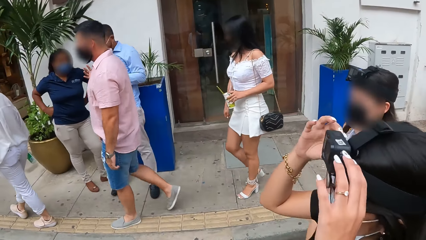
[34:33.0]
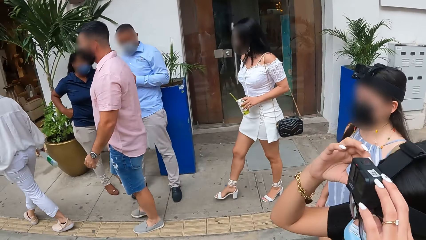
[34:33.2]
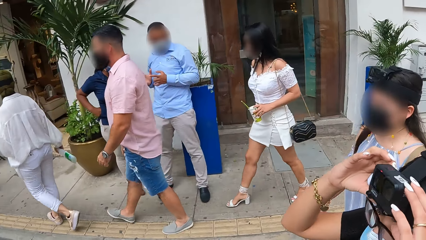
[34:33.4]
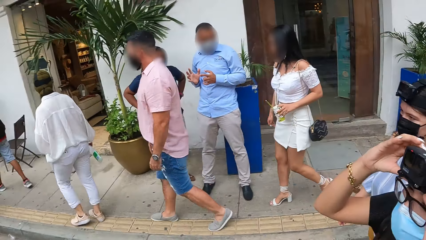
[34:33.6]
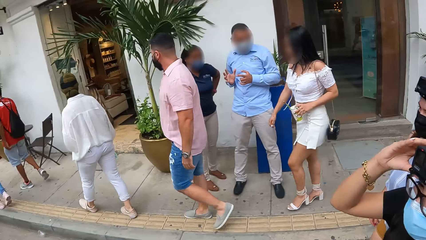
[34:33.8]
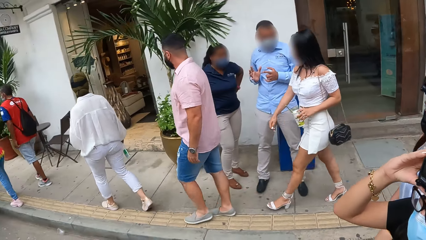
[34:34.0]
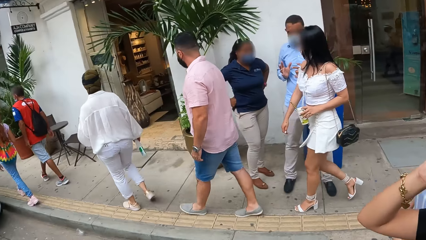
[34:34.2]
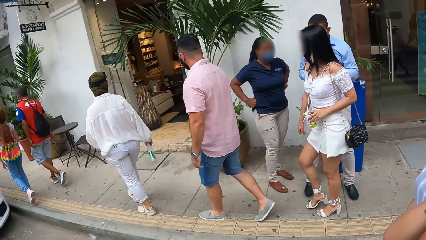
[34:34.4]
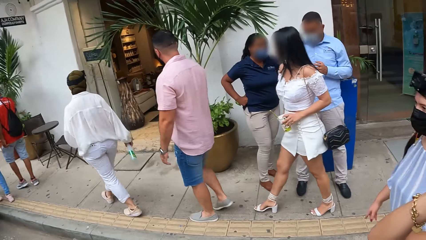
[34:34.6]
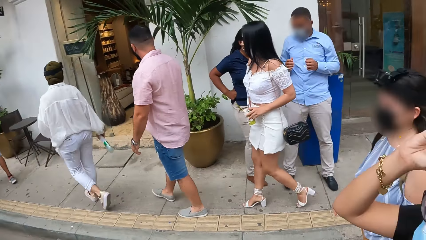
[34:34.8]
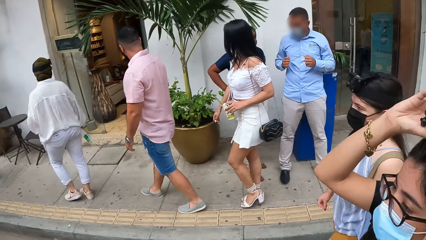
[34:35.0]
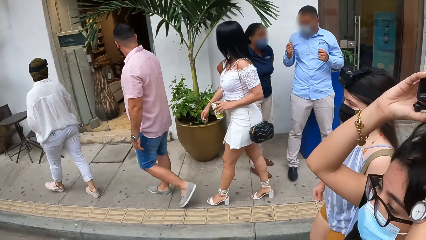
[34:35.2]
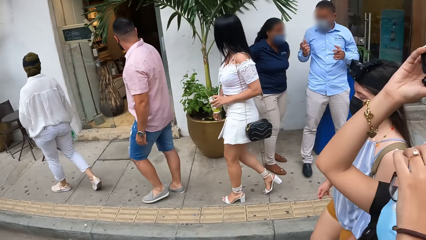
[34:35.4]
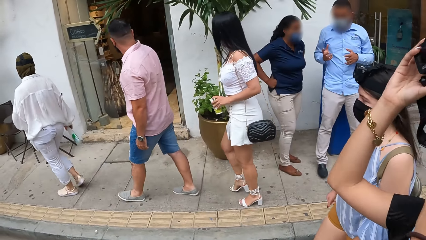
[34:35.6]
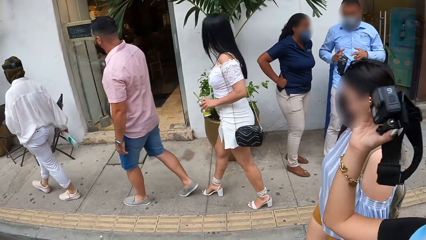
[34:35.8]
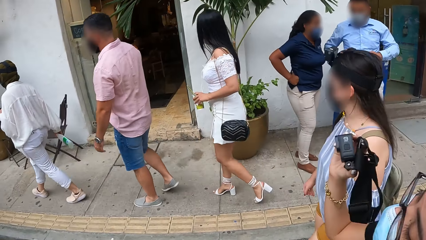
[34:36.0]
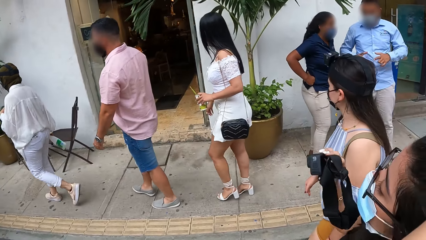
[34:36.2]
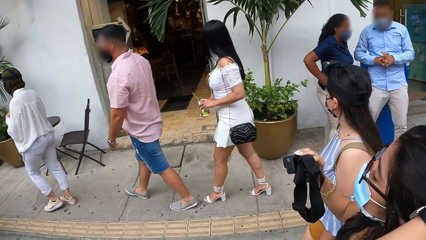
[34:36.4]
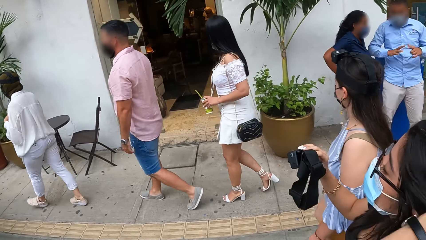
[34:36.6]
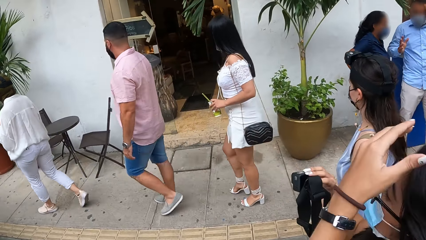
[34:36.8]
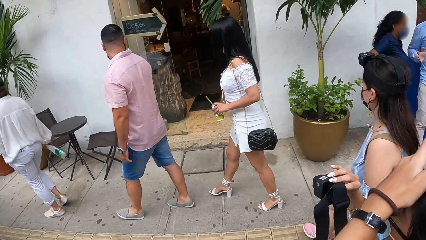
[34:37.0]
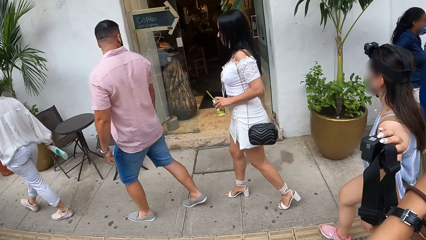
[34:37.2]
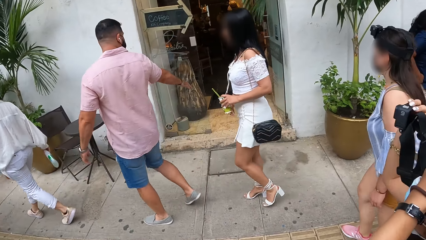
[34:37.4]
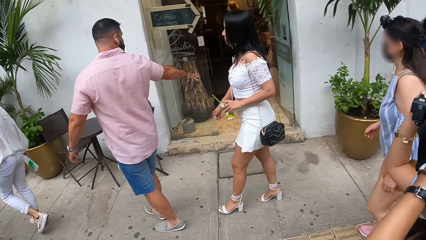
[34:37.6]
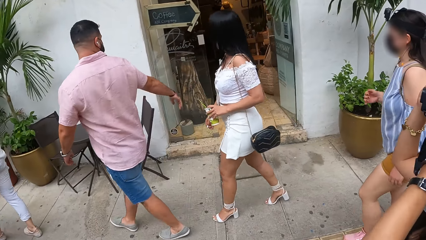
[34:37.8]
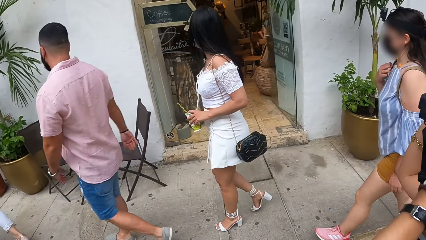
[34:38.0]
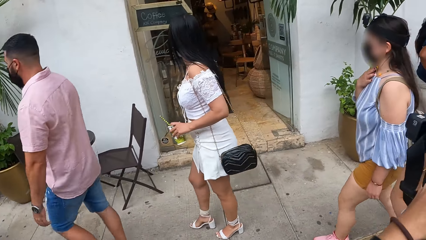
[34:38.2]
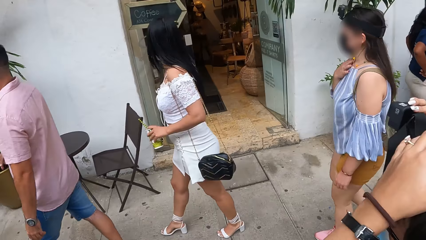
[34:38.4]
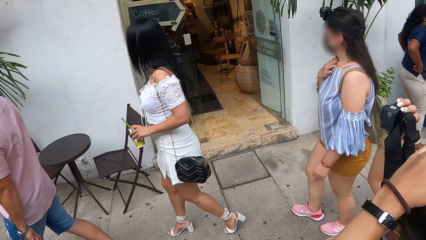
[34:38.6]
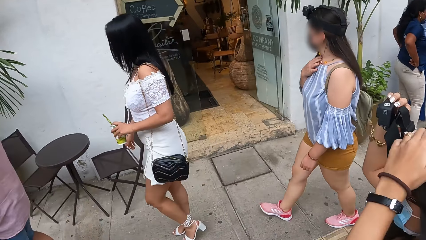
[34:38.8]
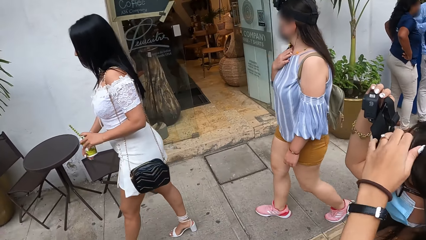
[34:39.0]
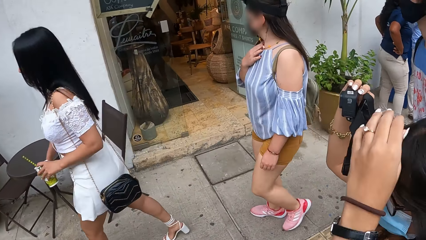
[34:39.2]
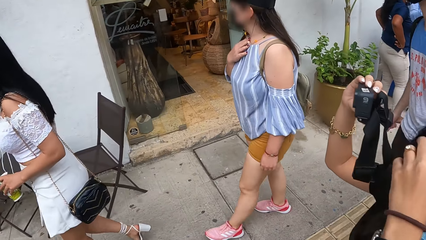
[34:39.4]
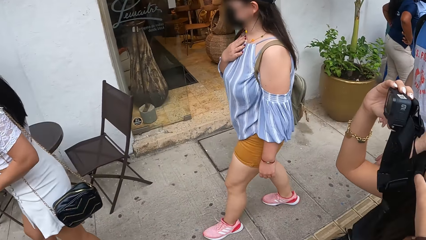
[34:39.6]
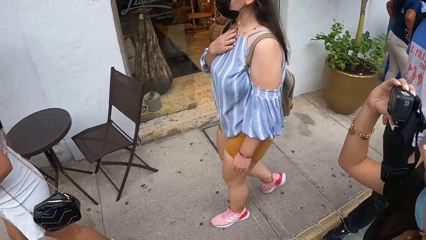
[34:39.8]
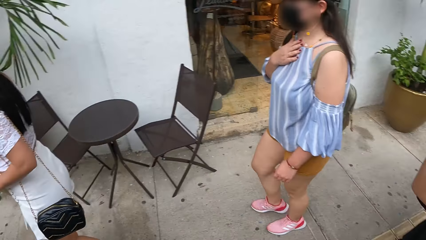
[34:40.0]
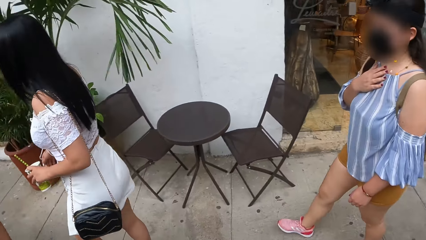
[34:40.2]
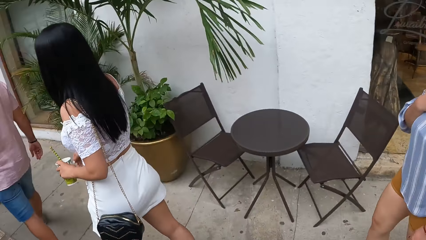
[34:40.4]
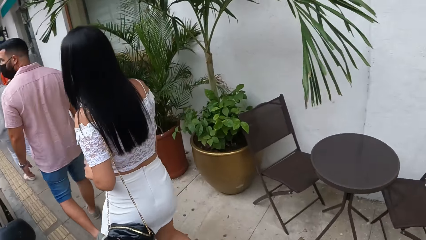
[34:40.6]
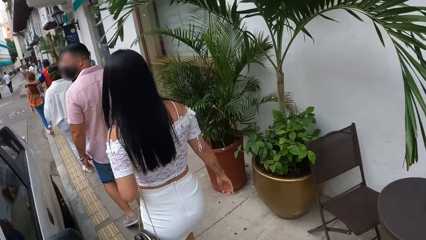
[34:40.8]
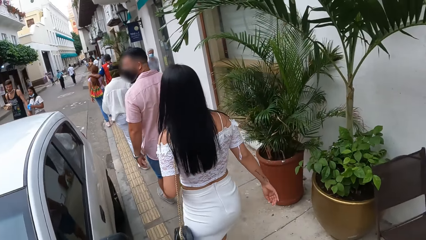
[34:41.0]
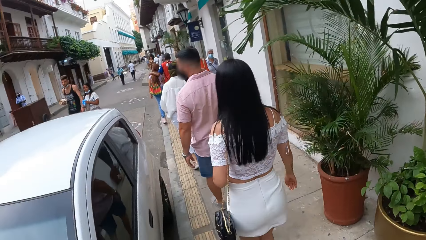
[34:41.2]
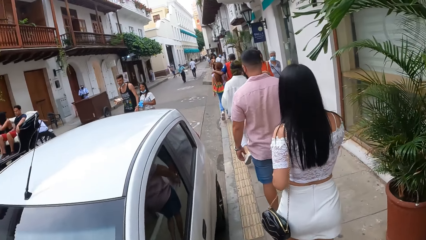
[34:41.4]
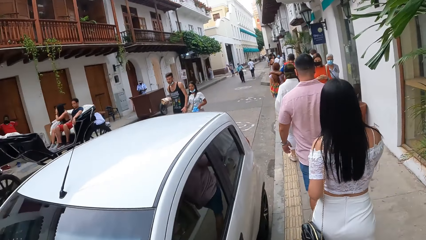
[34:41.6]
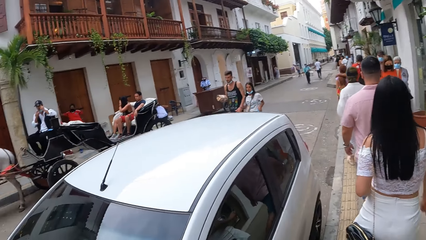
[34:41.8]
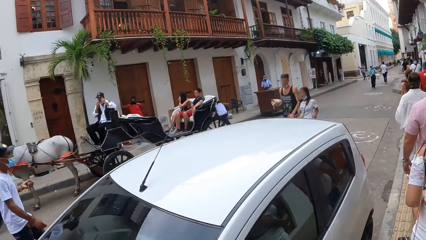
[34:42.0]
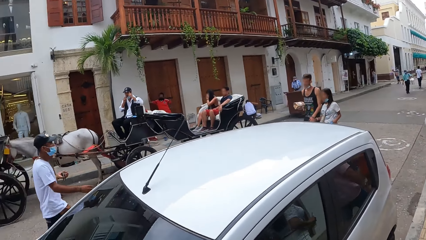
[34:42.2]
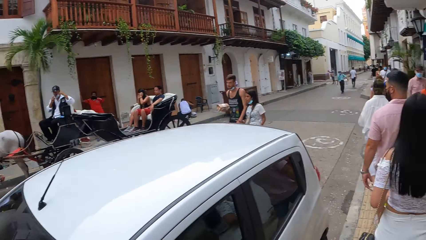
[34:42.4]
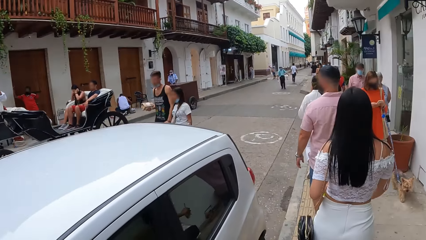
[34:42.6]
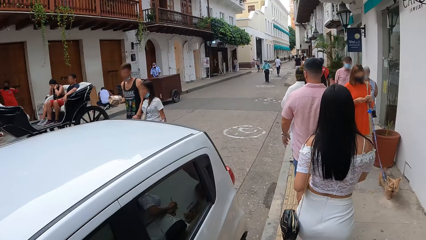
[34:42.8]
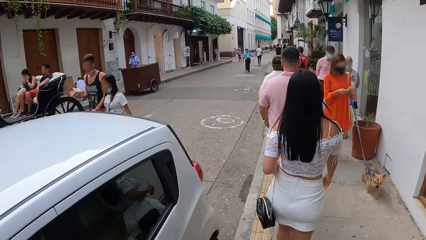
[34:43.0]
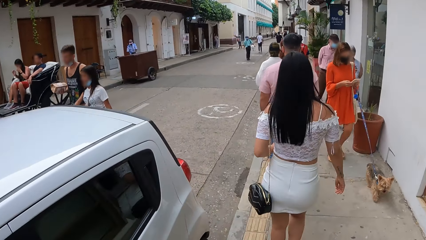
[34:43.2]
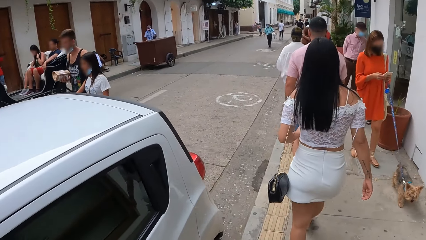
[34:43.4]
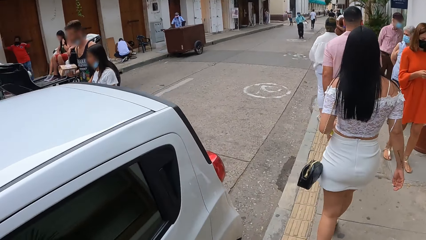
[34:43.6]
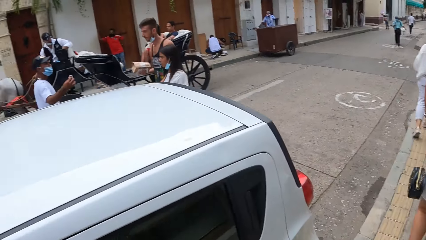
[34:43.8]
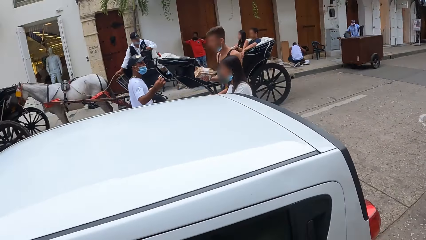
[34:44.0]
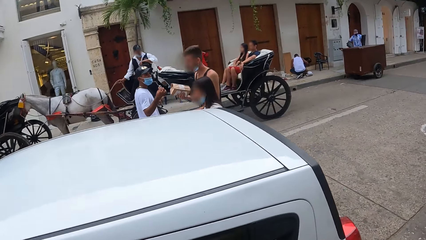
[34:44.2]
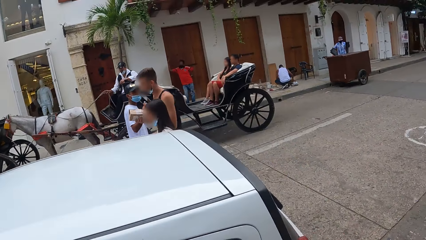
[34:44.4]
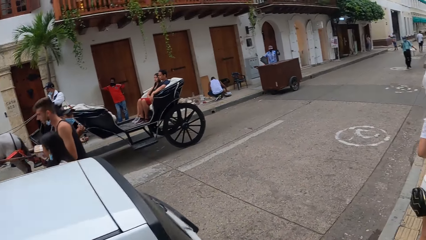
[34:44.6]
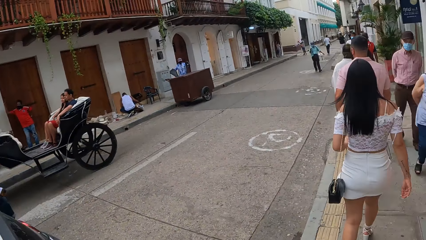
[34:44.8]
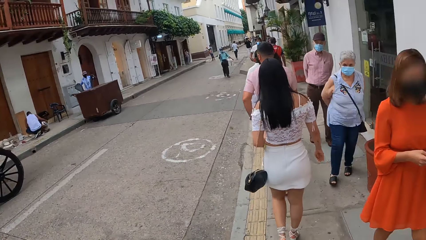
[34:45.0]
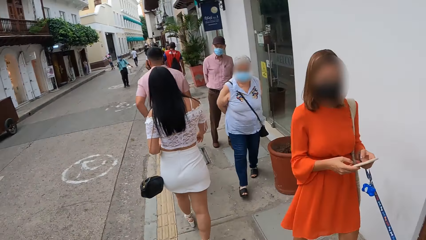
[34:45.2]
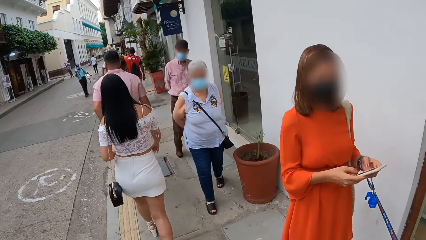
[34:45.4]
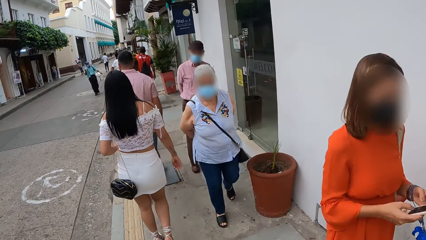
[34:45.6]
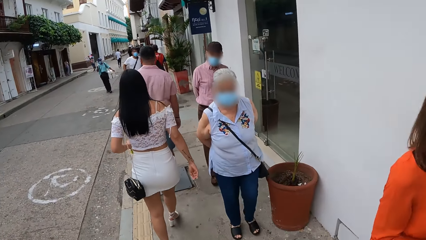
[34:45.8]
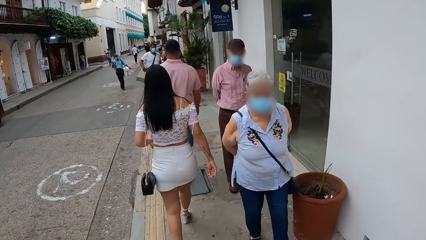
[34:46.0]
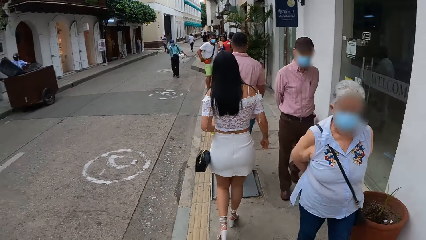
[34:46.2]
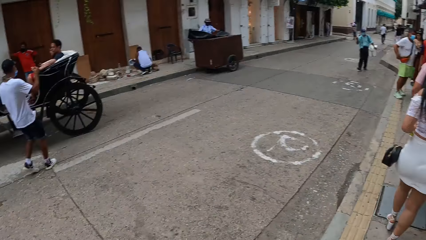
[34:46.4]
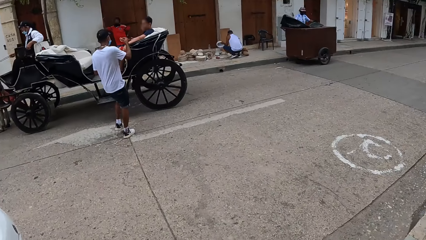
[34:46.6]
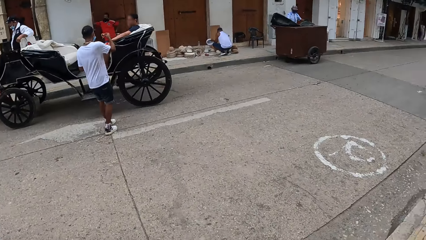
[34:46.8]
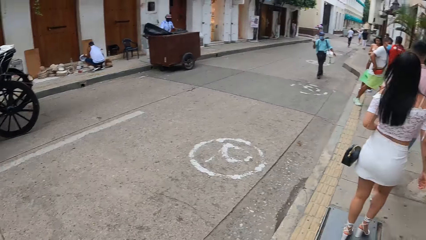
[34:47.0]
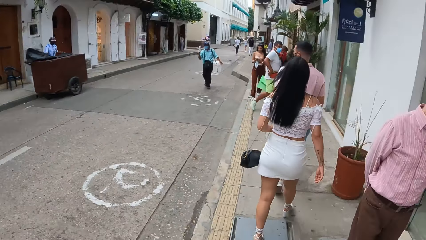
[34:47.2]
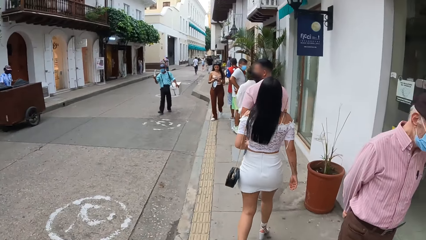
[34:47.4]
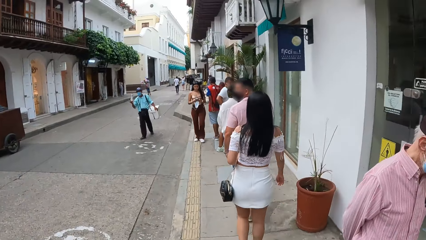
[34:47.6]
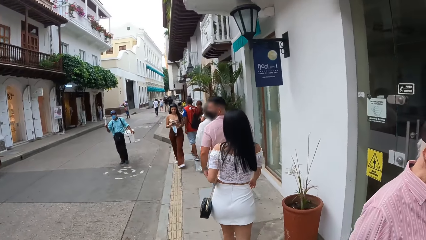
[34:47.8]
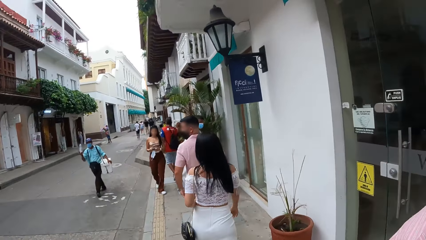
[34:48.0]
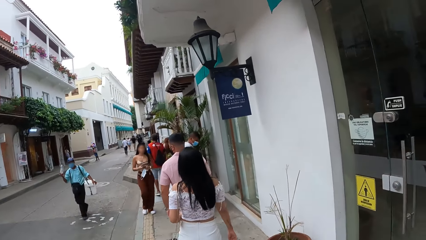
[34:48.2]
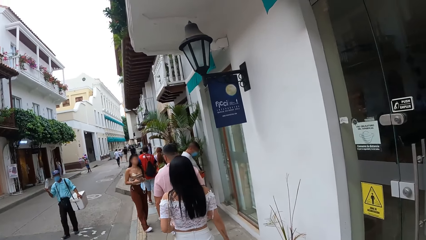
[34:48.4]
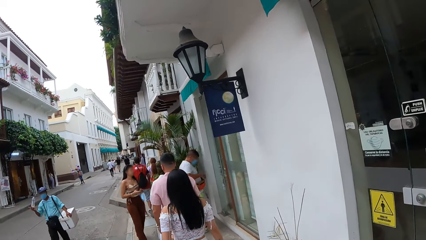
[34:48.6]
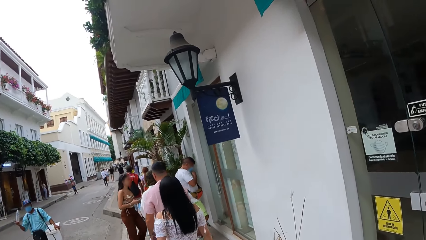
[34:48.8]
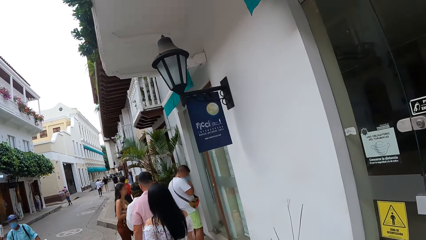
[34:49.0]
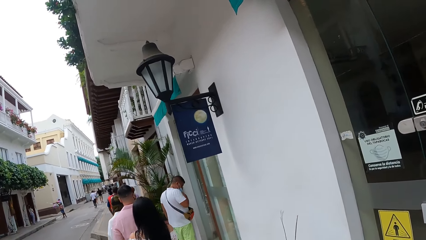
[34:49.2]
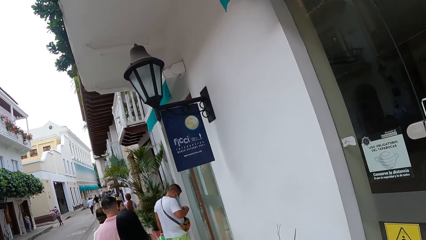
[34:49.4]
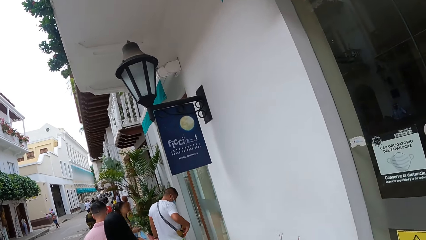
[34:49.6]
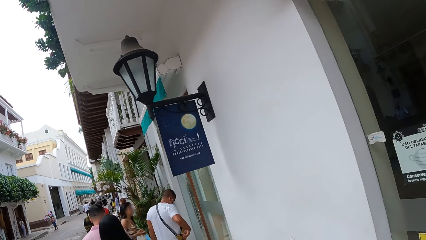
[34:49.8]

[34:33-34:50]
A person holds a camera. The camera wearer walks along the street. The person takes off the camera. The camera wearer walks along the street. They look around the streets. They walk along the street. They look around the streets. They walk along the street.
